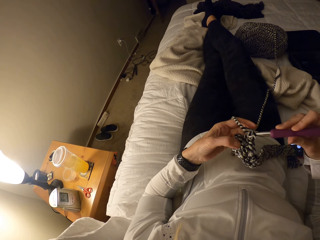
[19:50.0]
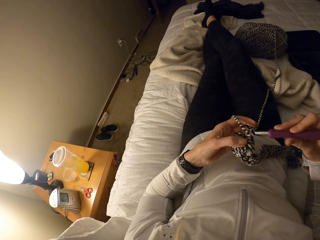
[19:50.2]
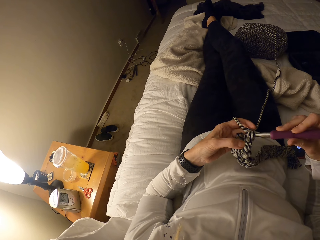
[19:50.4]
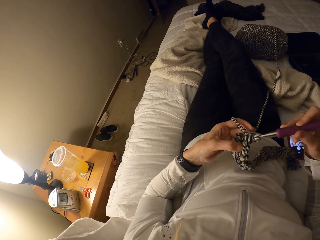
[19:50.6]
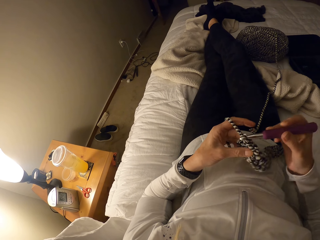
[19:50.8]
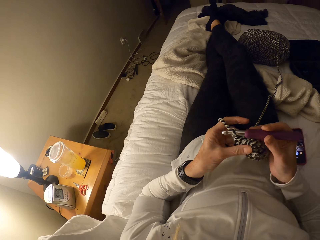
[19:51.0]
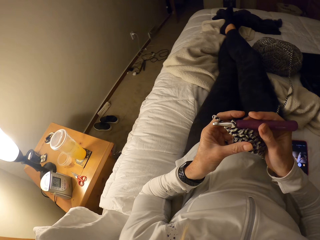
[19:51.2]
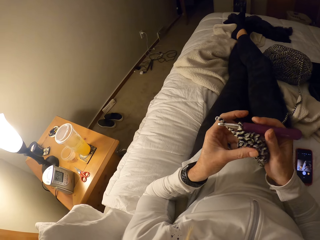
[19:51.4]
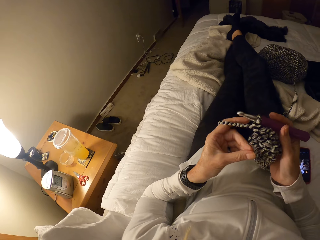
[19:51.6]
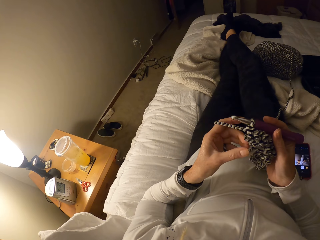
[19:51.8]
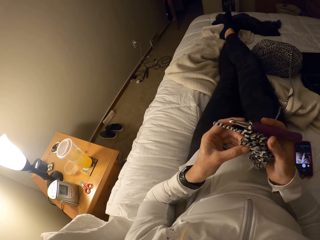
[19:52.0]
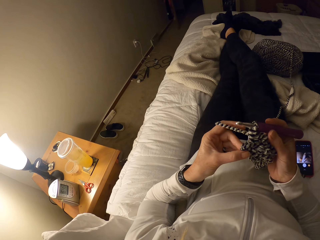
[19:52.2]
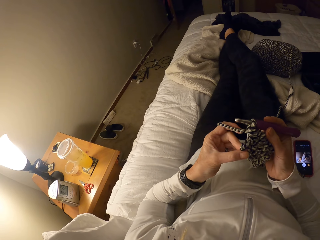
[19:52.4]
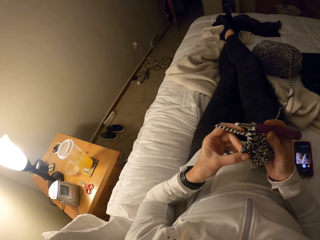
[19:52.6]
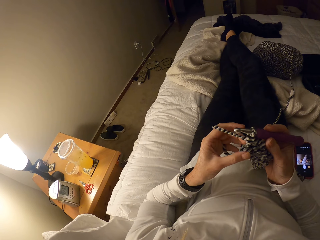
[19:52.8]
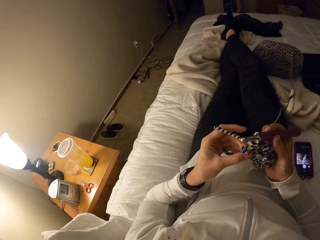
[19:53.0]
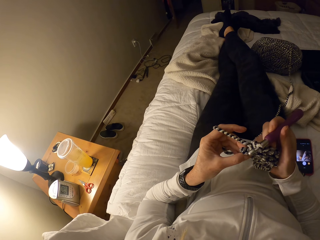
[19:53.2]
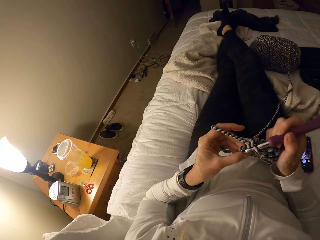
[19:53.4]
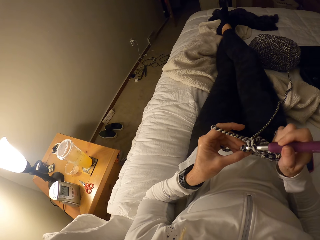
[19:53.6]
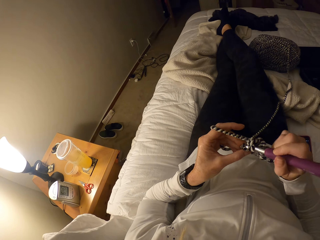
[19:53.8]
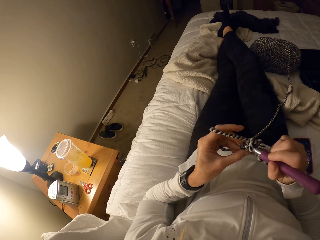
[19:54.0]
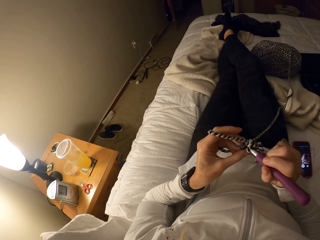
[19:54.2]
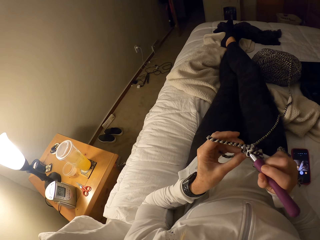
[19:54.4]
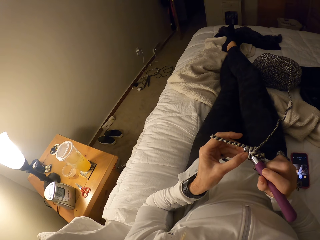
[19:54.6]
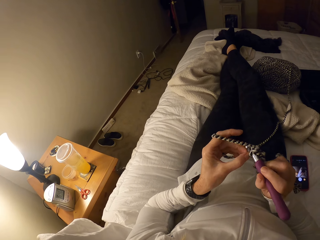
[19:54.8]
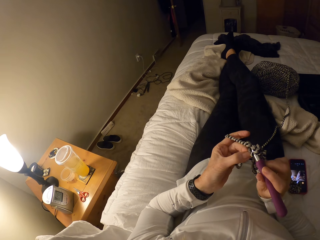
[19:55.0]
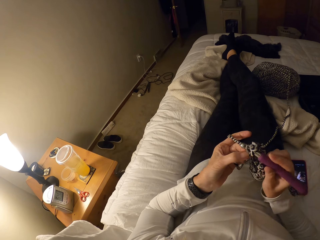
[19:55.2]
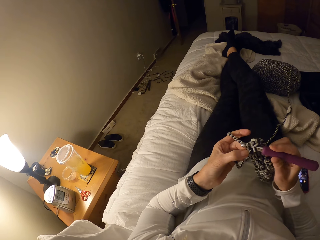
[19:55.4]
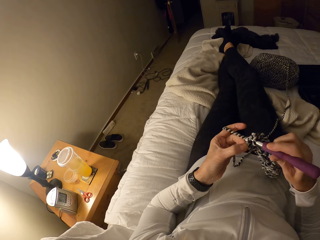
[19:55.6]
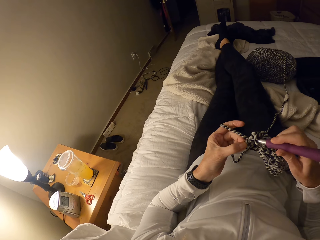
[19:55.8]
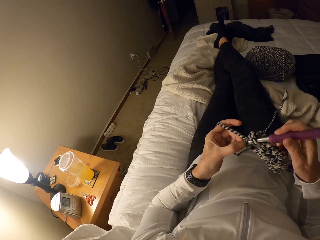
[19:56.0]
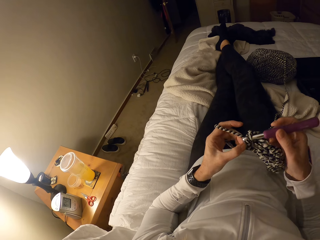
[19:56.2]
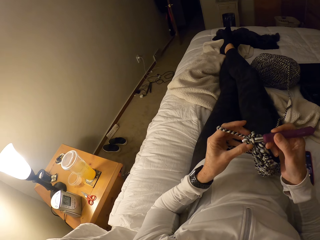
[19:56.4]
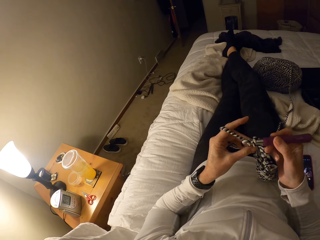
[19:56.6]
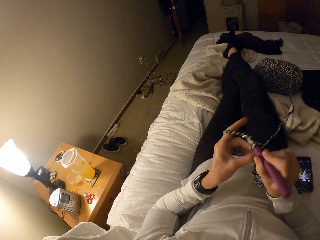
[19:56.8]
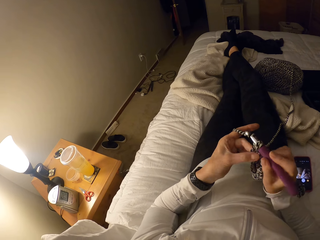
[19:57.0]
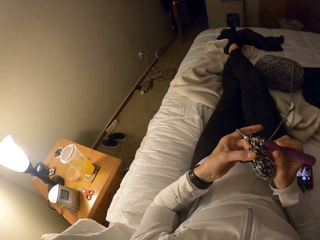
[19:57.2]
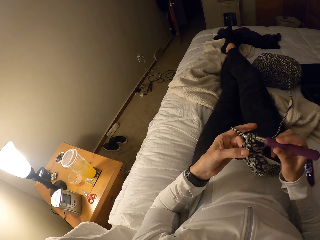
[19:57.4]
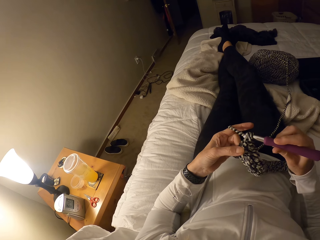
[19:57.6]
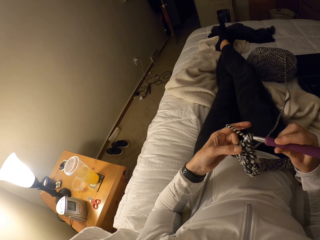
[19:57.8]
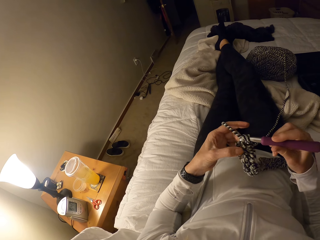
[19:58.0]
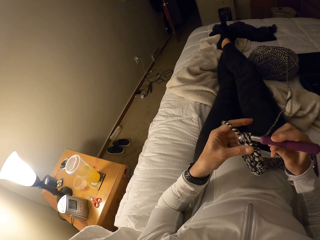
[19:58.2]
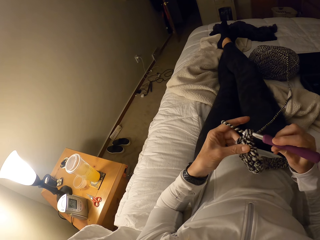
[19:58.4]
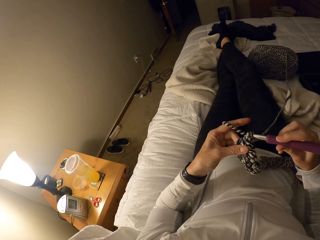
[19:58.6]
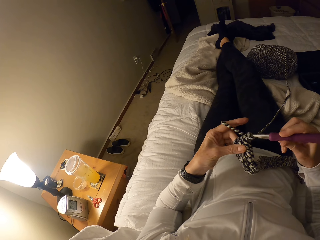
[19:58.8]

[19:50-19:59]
The camera wearer adjusts the crochet with her left hand. She crochets with yarn and the crochet pin.

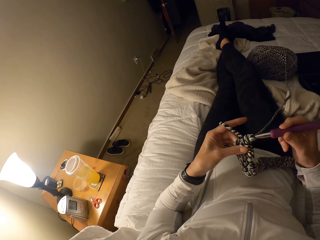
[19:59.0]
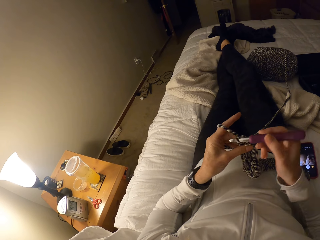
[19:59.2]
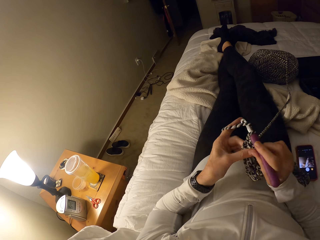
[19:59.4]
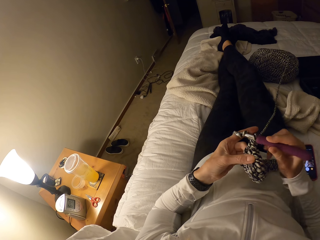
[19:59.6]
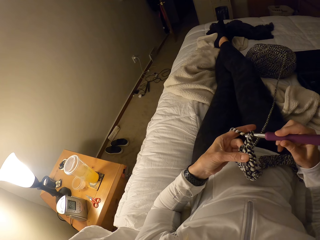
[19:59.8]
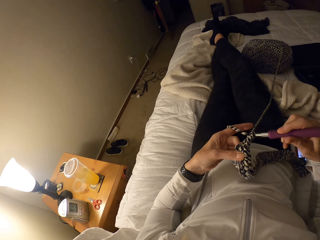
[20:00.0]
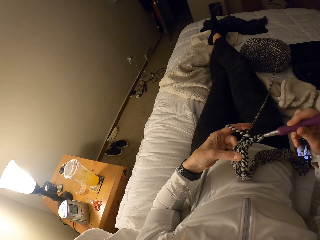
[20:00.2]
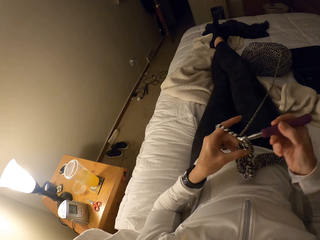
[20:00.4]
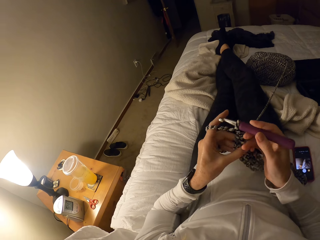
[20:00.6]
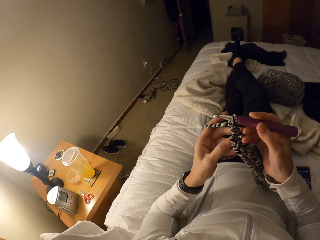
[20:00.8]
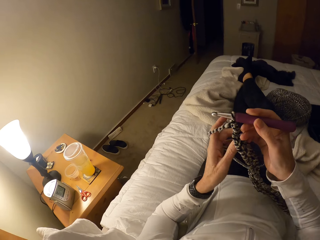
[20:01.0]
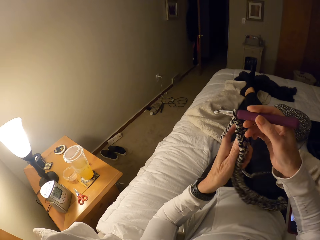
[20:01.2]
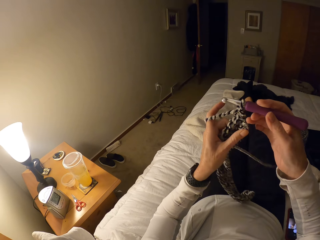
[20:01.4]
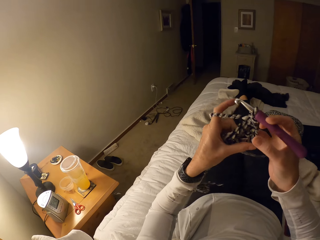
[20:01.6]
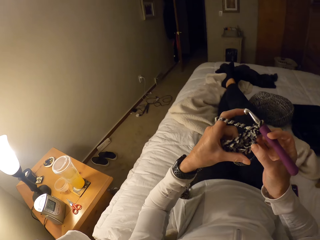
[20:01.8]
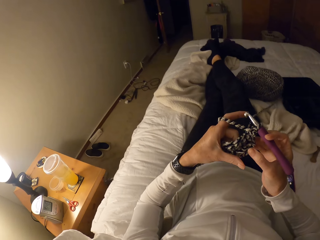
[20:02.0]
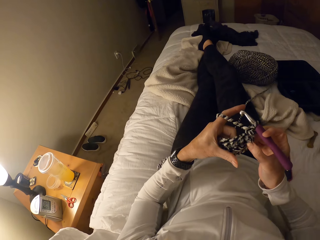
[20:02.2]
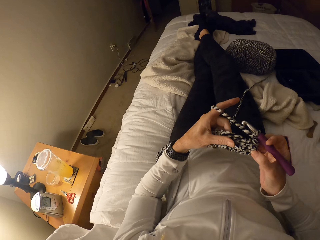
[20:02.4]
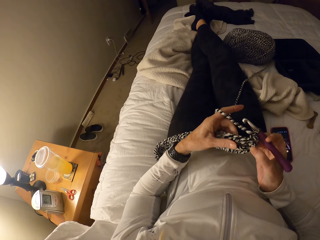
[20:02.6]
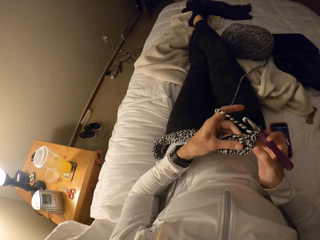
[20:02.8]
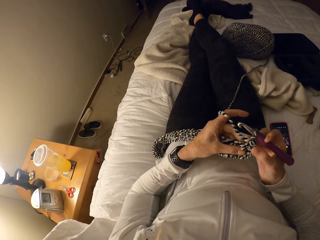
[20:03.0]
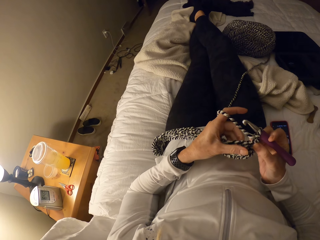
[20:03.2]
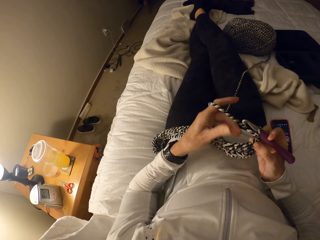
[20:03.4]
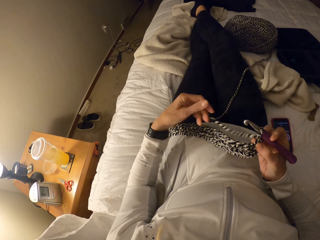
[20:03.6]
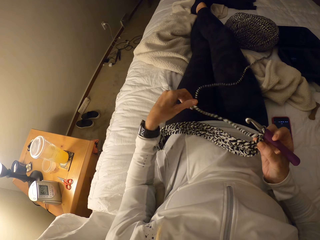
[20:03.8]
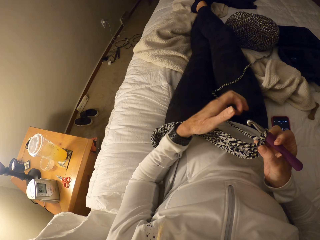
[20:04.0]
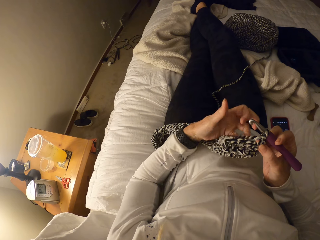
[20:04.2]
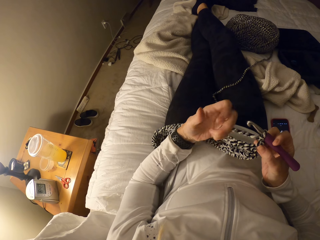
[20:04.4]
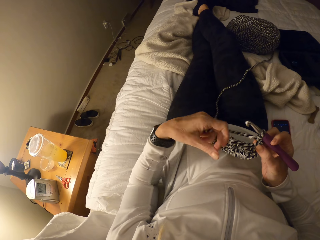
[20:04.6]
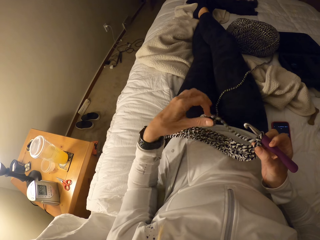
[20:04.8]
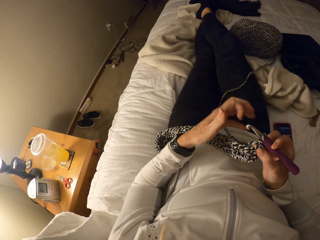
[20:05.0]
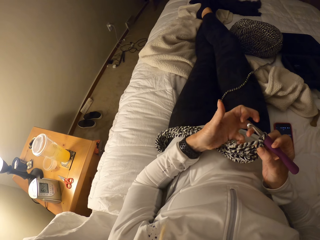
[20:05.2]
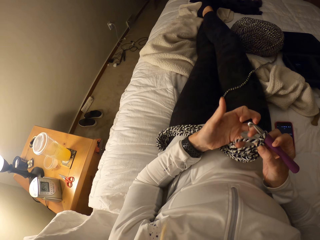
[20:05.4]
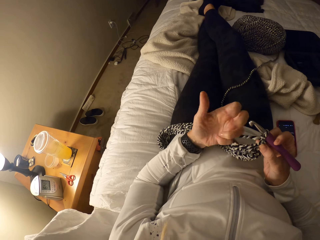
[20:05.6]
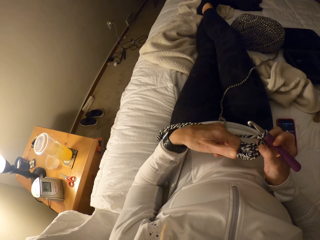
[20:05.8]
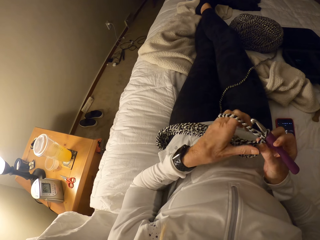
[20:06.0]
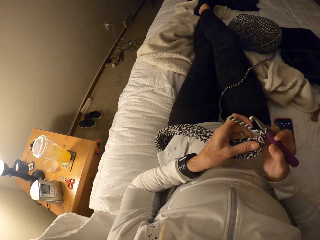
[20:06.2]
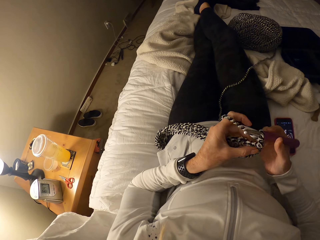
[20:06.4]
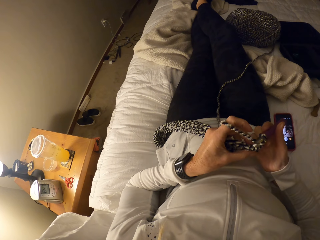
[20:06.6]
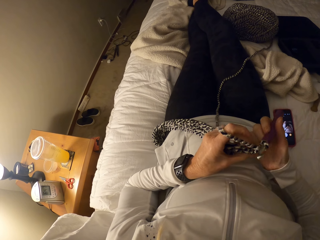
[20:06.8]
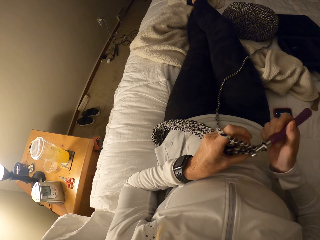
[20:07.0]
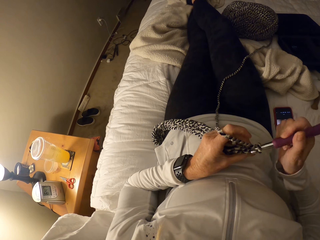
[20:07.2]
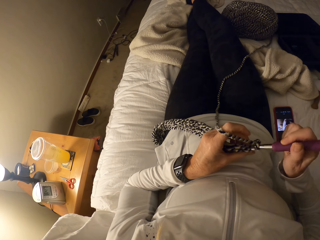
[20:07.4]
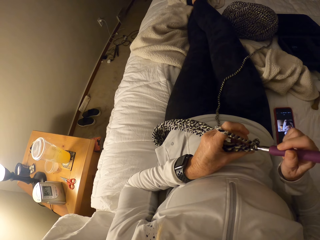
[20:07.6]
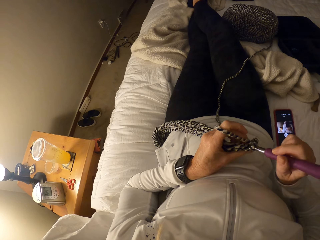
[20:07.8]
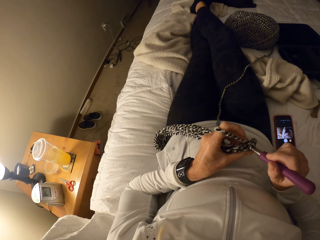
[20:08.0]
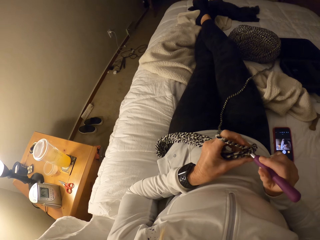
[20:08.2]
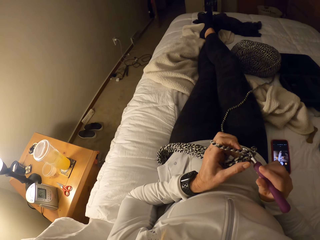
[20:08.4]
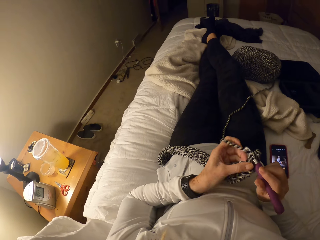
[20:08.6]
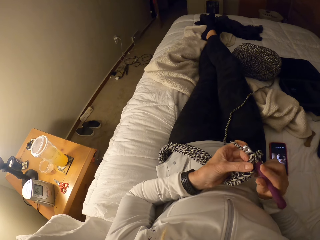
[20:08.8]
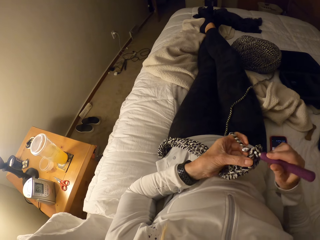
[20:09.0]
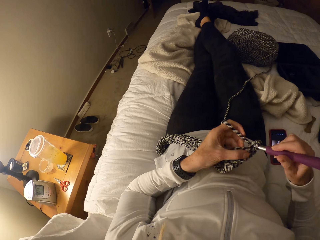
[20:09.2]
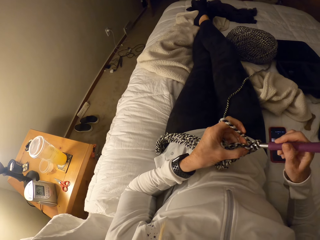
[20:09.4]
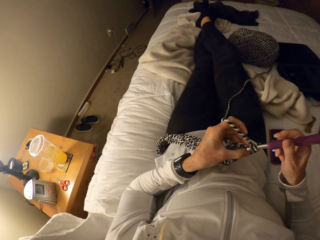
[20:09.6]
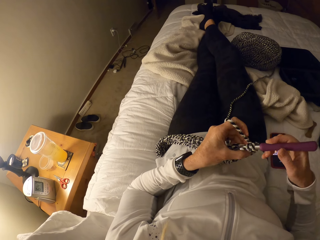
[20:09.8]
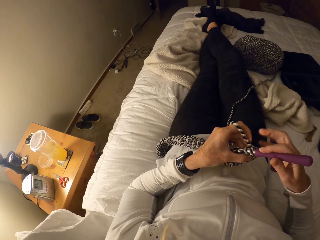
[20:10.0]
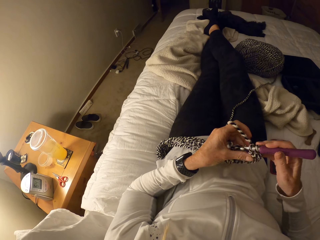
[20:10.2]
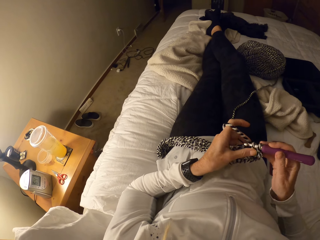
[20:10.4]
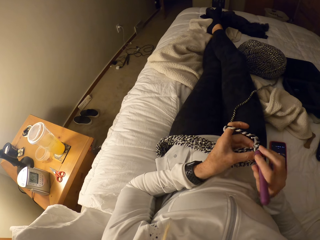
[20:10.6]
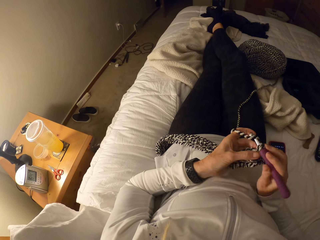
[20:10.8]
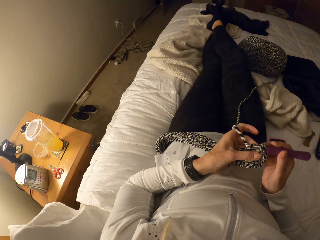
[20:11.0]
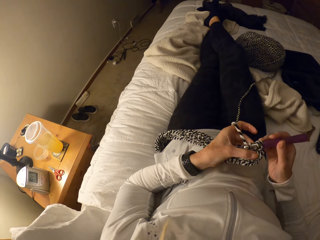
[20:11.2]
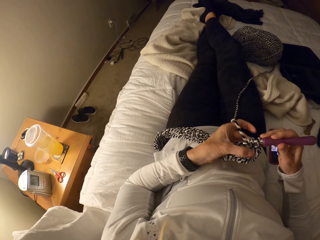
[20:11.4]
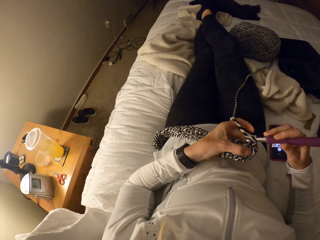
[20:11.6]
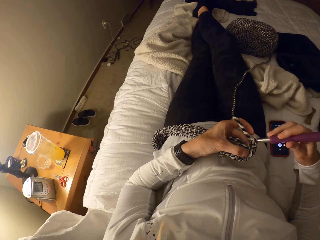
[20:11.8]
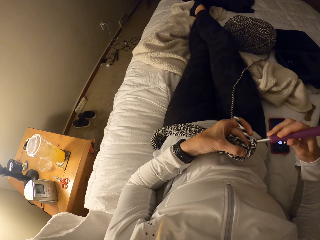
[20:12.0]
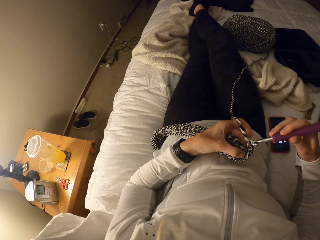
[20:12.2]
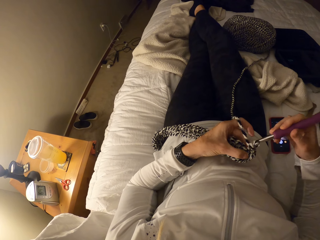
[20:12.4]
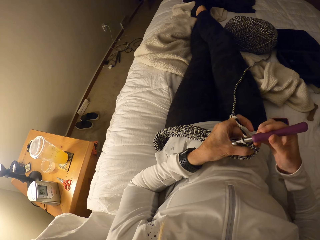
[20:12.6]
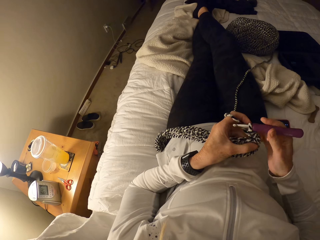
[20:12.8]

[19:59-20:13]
The camera wearer raises the crochet from her body. She places the crochet on her body. She adjusts the fabric. She releases yarn from her left hand. She rolls the yarn on her left hand. She crochets with the yarn and the crochet pin.
